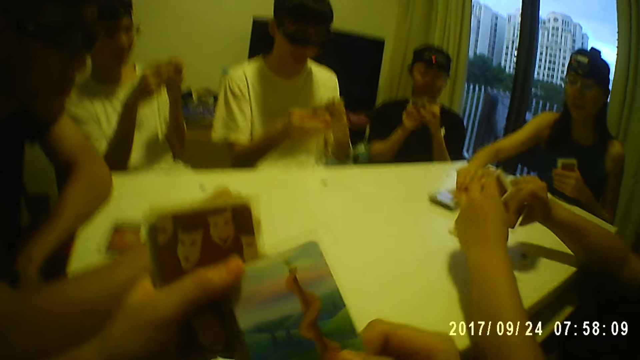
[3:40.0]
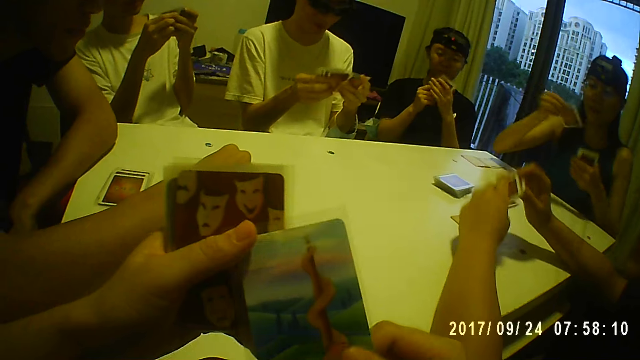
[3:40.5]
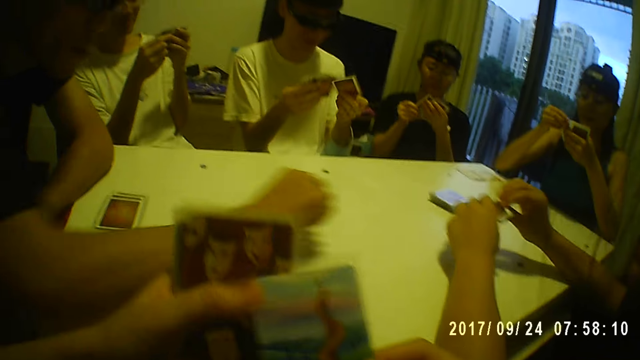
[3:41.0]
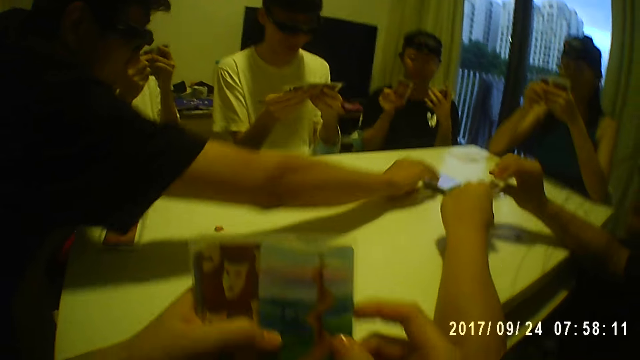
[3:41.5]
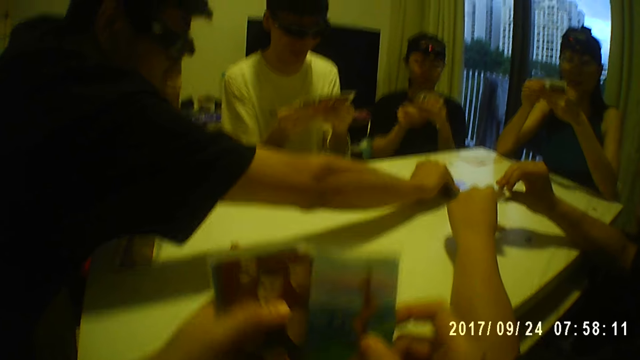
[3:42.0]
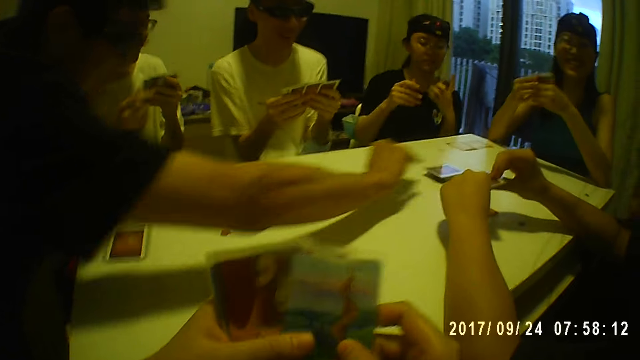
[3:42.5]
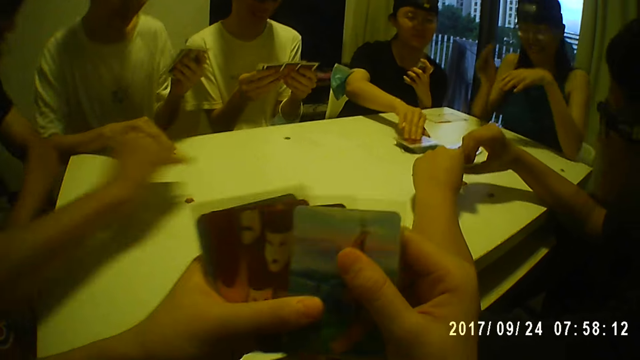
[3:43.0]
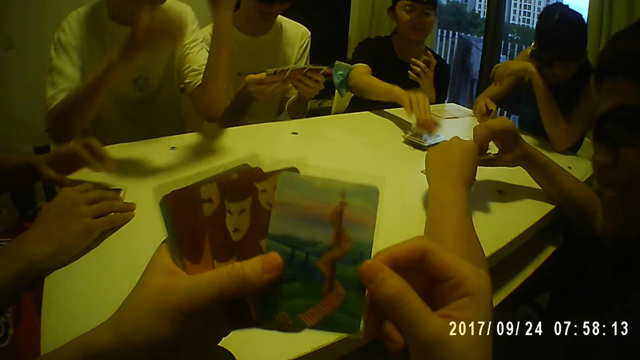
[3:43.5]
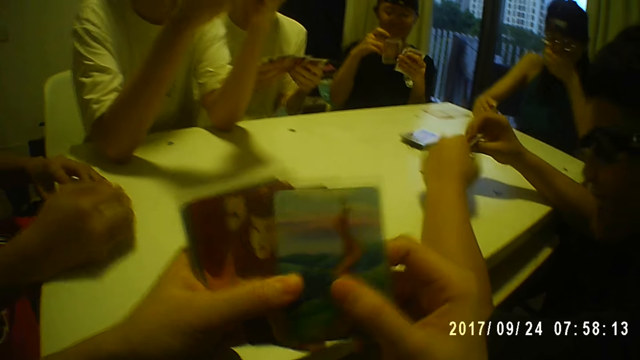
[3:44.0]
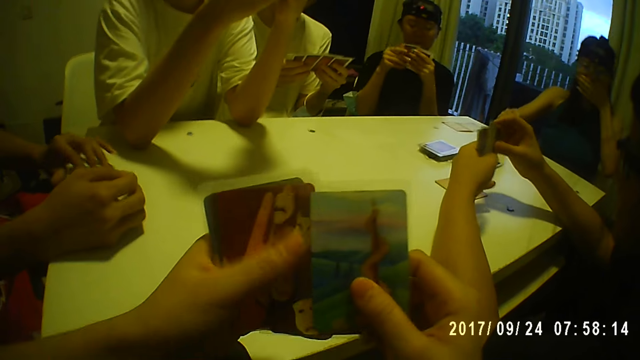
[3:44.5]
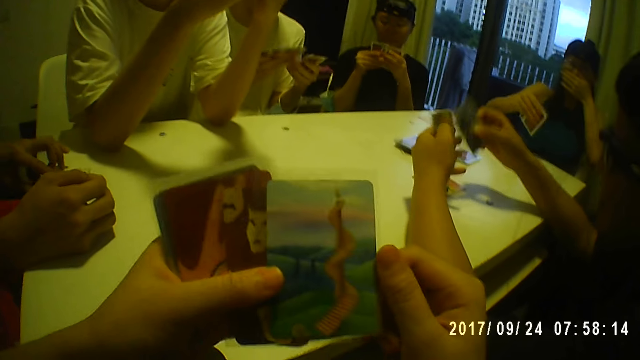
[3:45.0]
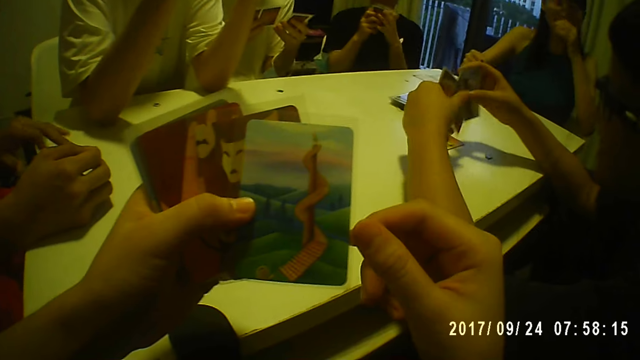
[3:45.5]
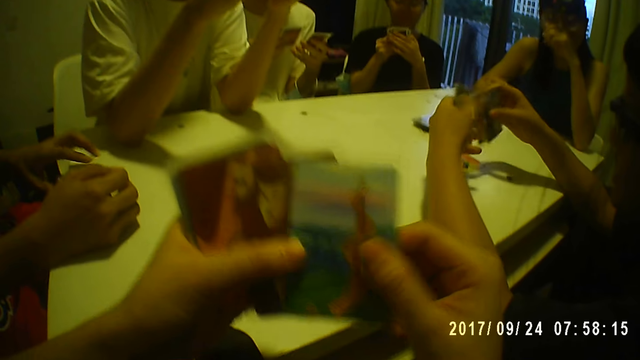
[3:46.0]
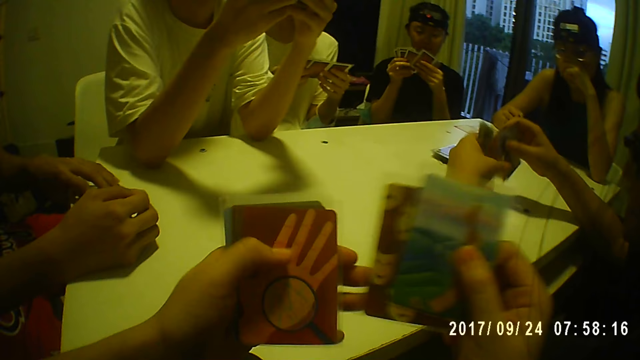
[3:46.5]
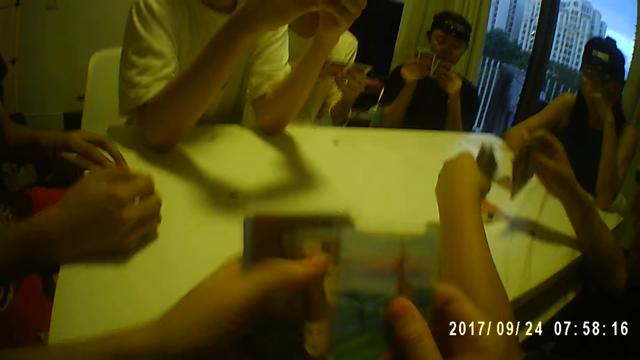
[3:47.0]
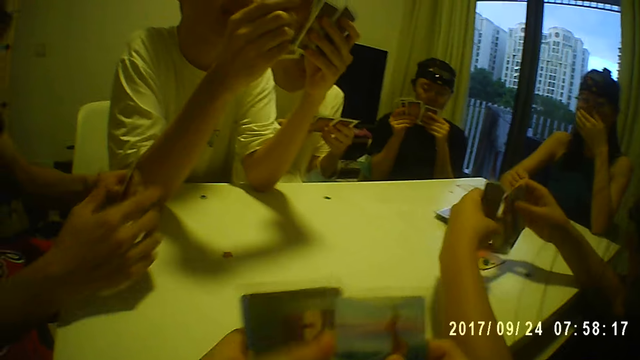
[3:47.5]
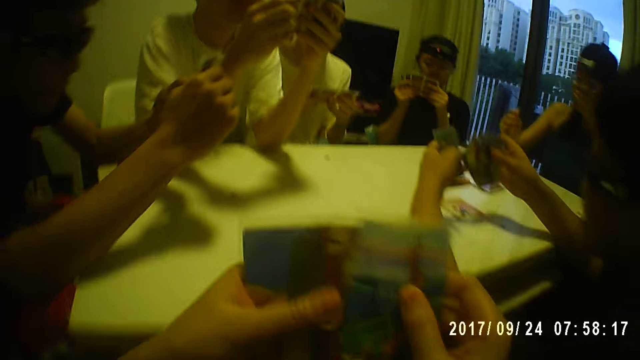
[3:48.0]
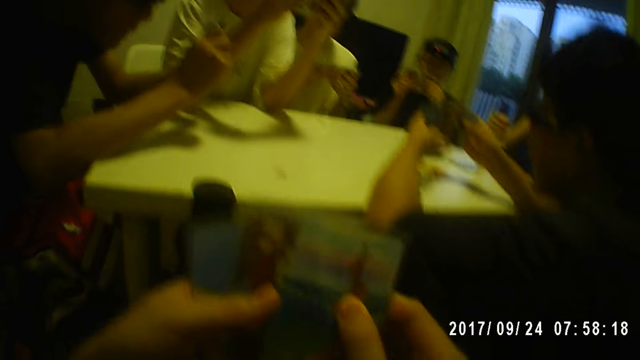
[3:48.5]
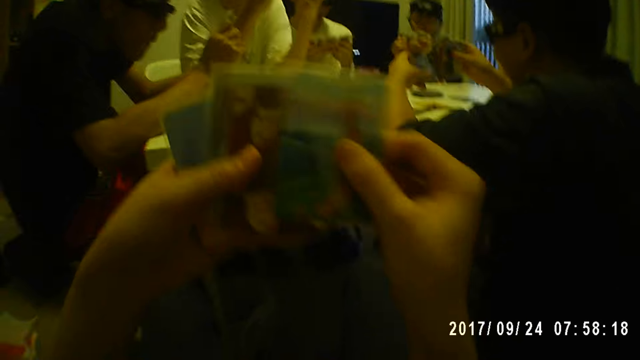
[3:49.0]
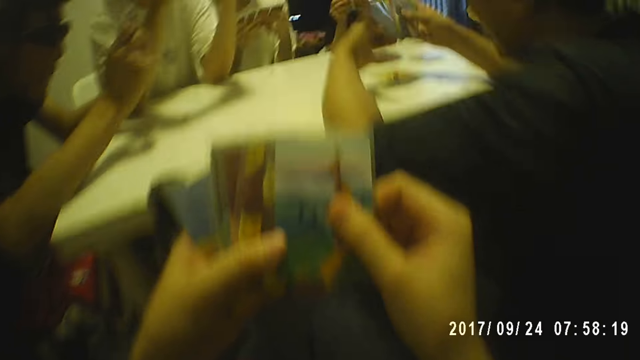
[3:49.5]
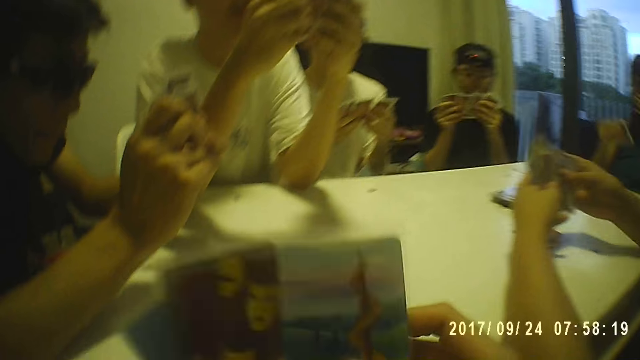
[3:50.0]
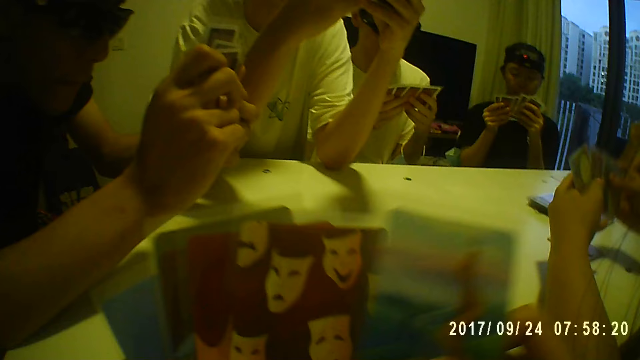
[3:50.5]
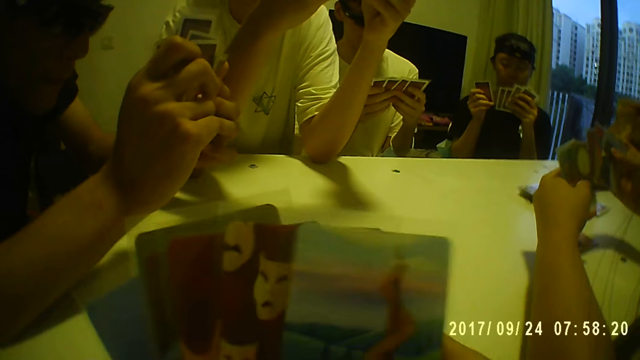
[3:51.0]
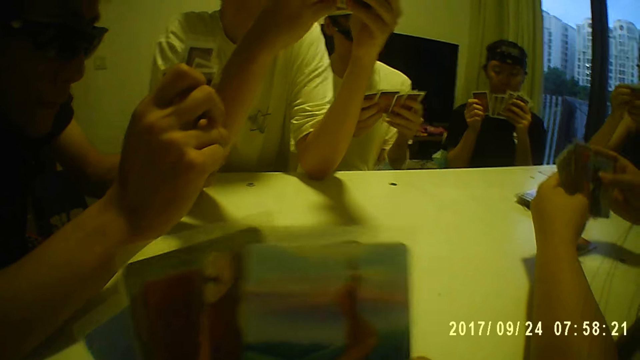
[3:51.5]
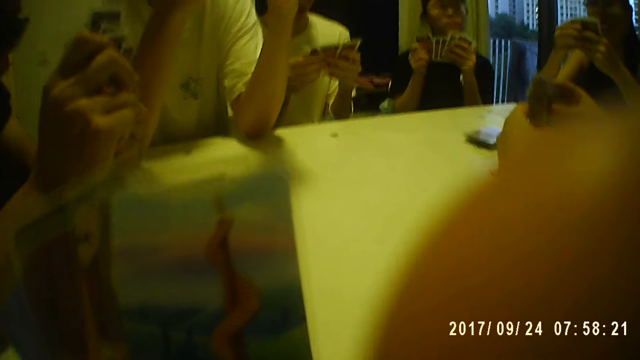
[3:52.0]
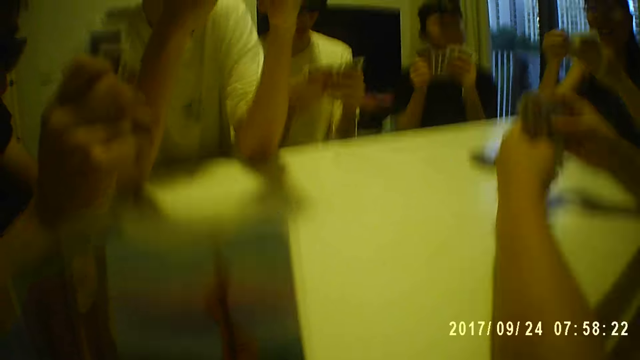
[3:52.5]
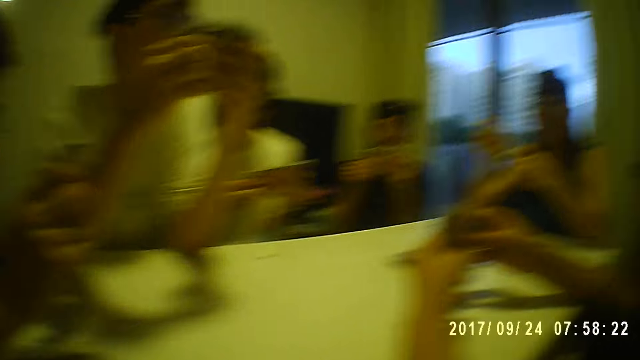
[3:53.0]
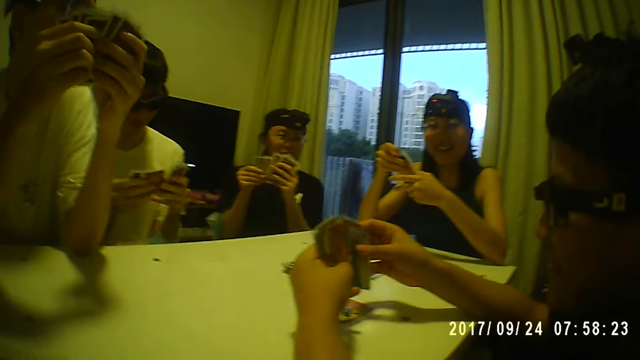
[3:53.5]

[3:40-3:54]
A man takes a card on the table with his right hand. A woman takes a card on the table with her right hand. The camera wearer holds the cards. A person holds the cards. Another man takes a card on the table with his right hand. Another woman takes a card on the table with her right hand. The camera wearer holds the cards with both hands. They search their card with both hands. Another person picks up the card. The first man checks his cards with both hands. Another man checks his cards with both hands. The other woman checks her cards with both hands. The camera wearer holds the cards with both hands. The second man checks his cards with both hands. Another man checks his cards with both hands.

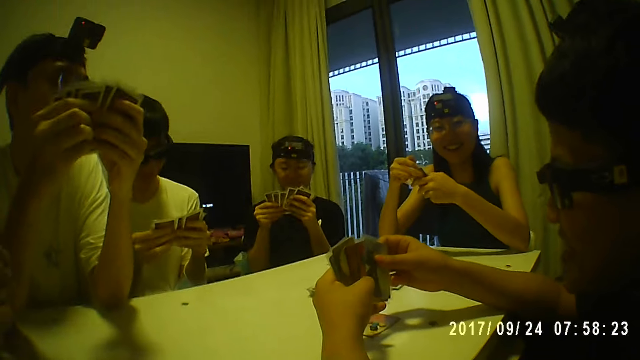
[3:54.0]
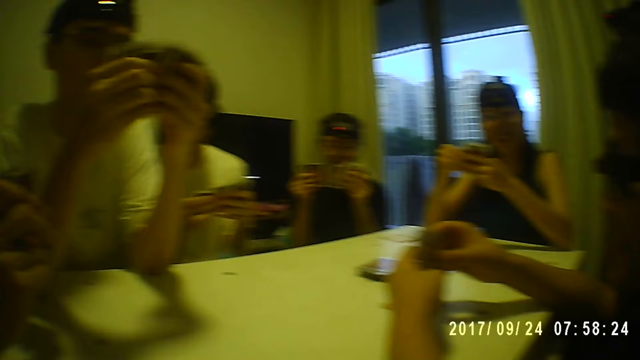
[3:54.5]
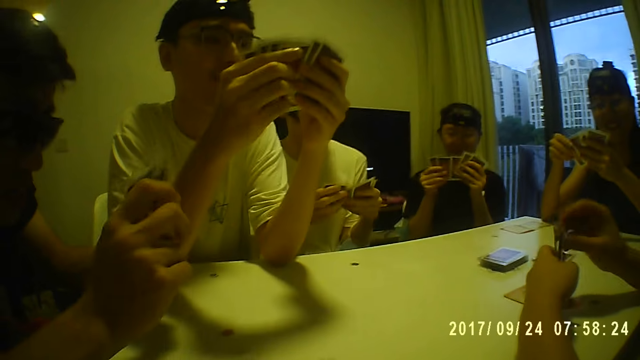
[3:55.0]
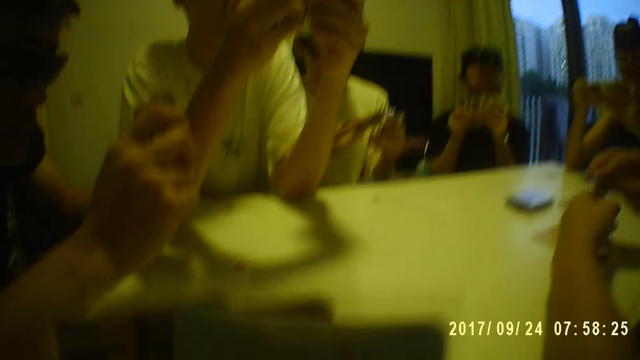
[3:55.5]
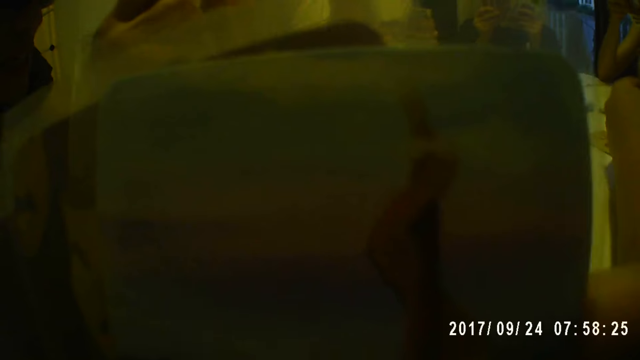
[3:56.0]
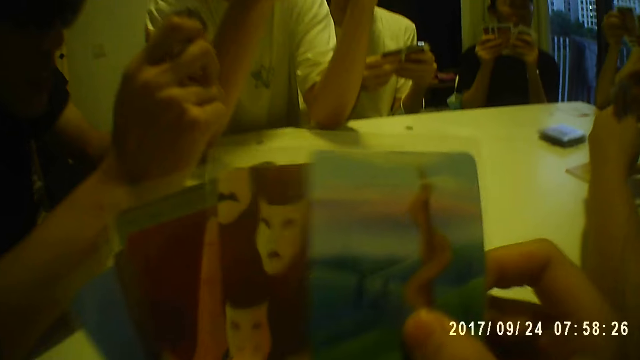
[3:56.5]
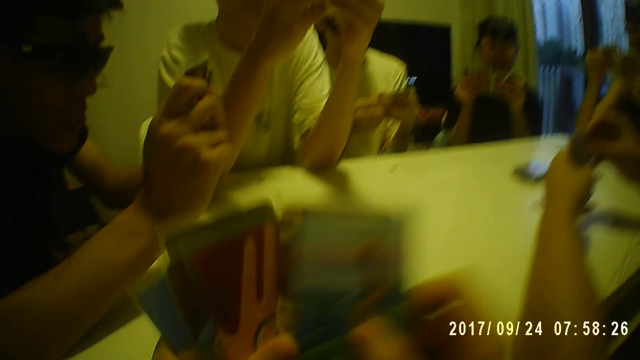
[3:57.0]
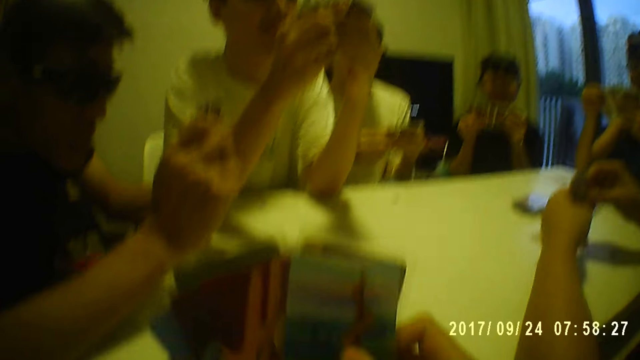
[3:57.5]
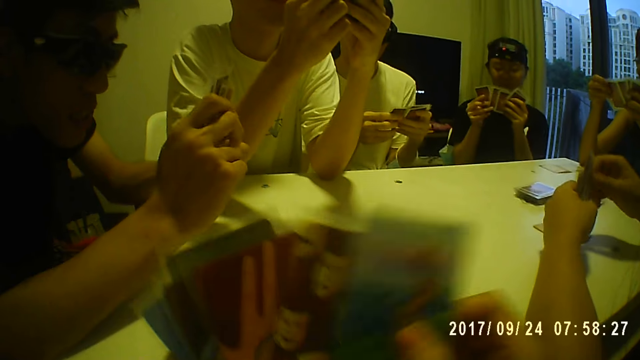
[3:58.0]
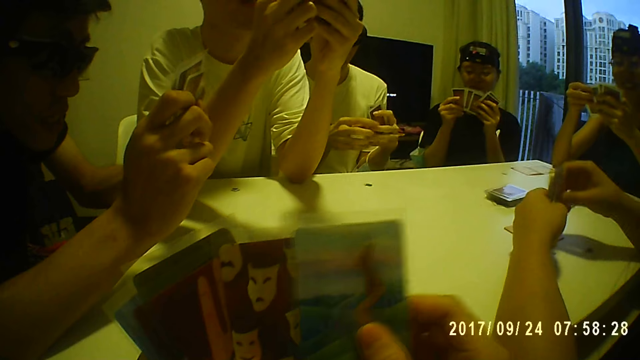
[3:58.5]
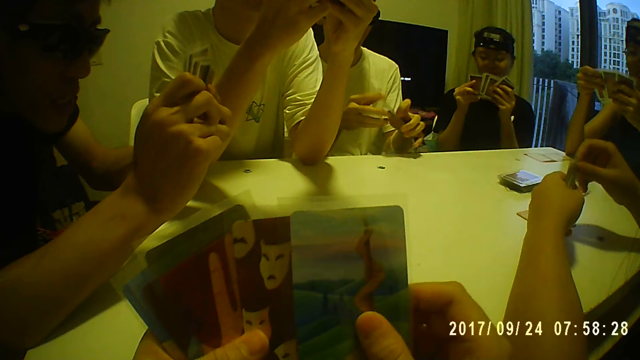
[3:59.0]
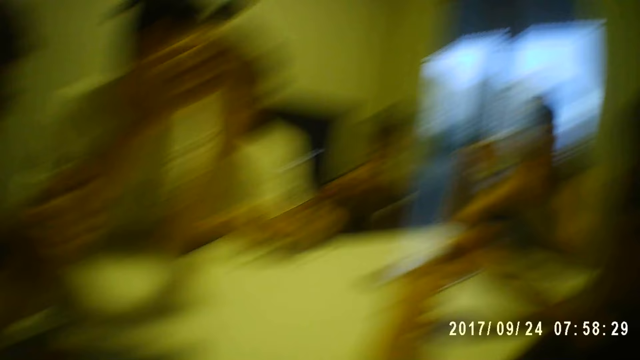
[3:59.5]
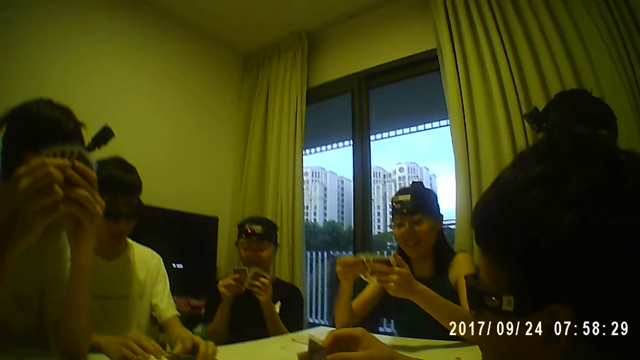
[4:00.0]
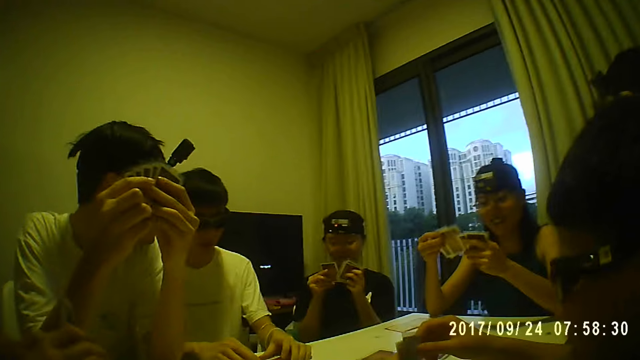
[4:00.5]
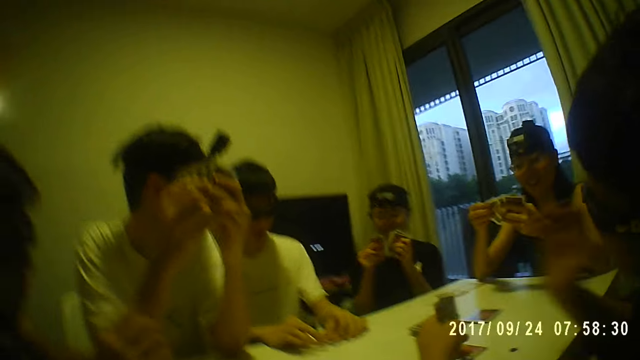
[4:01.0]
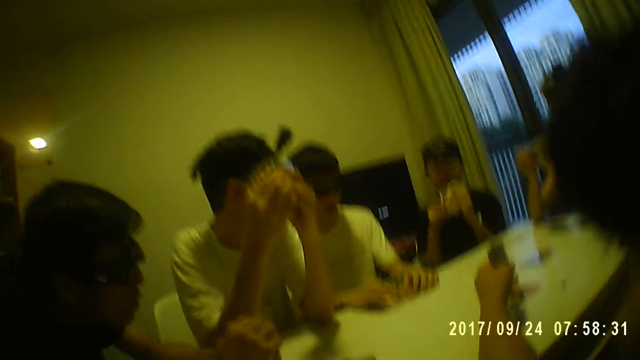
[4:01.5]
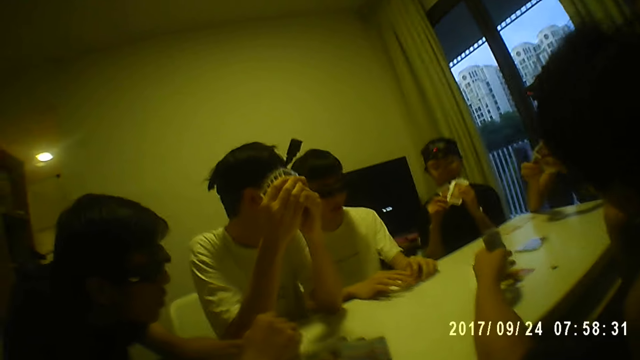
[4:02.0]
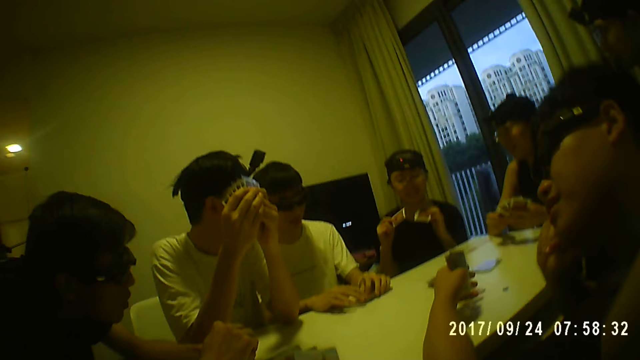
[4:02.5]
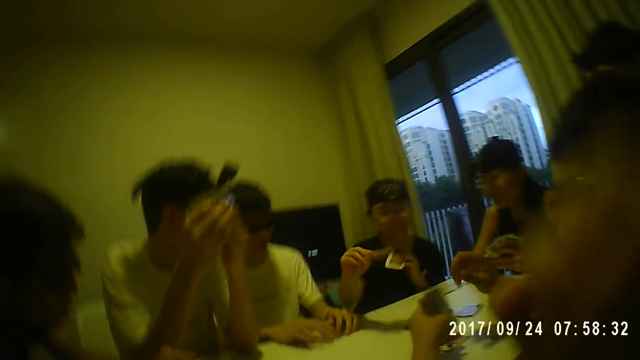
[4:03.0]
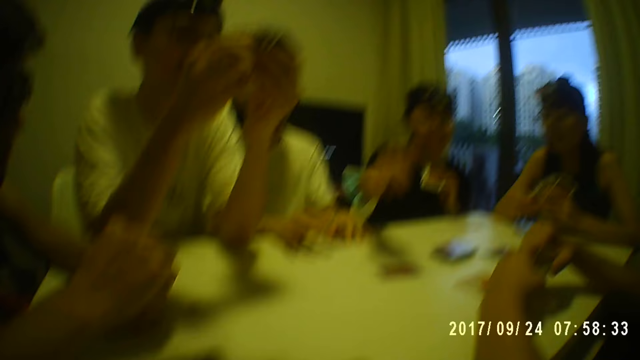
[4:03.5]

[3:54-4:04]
The camera wearer looks at the cards. A man drops his cards on the table with both hands. The camera wearer adjusts her camera. A woman plays a card with her right hand.
